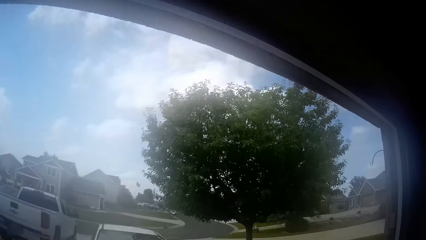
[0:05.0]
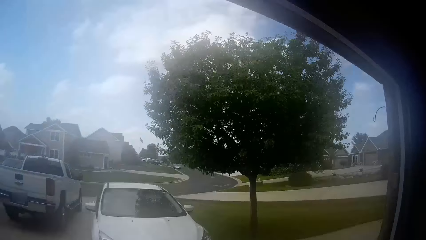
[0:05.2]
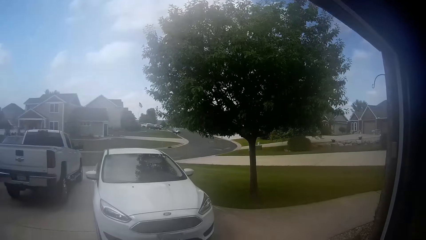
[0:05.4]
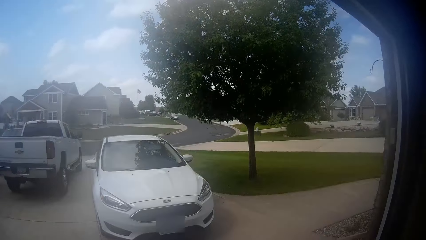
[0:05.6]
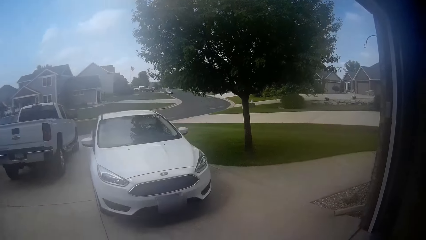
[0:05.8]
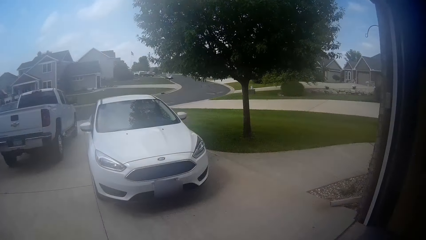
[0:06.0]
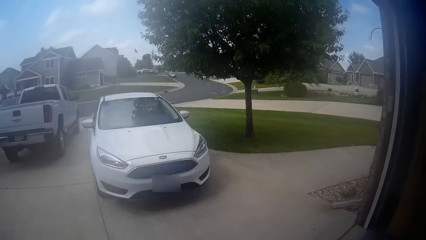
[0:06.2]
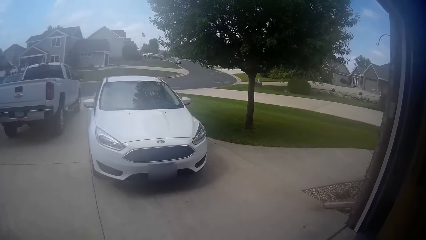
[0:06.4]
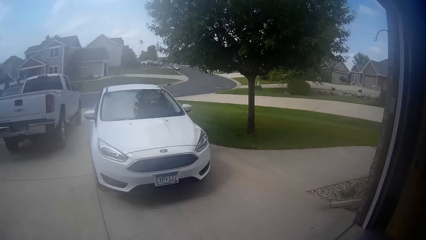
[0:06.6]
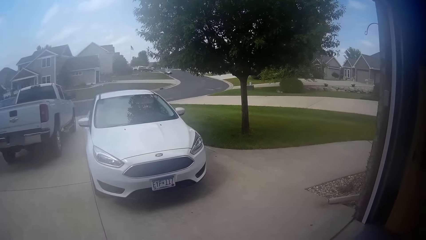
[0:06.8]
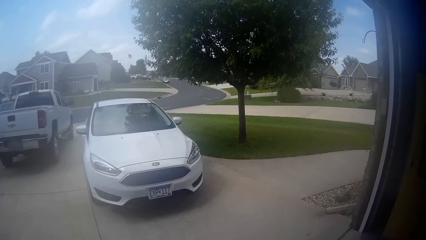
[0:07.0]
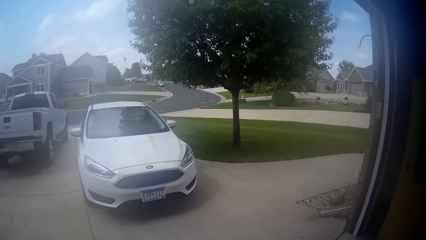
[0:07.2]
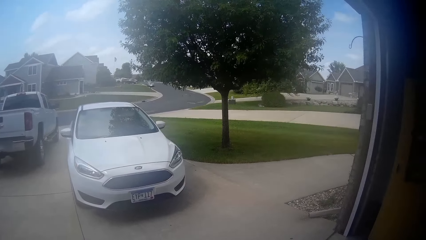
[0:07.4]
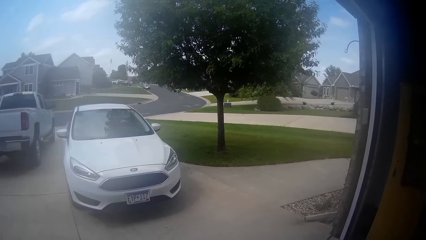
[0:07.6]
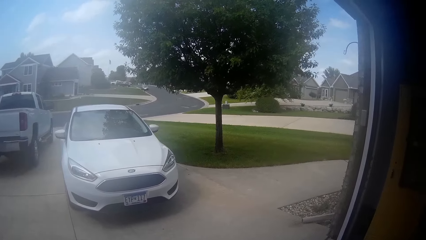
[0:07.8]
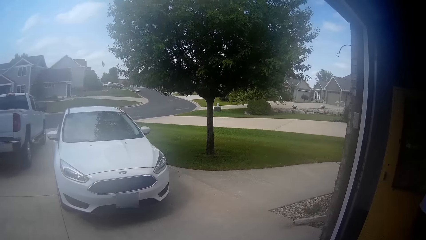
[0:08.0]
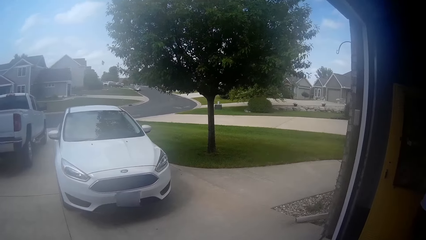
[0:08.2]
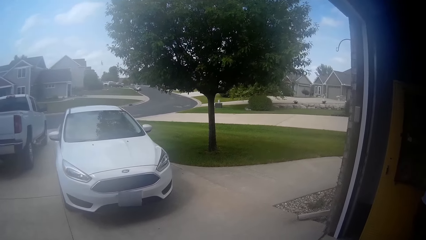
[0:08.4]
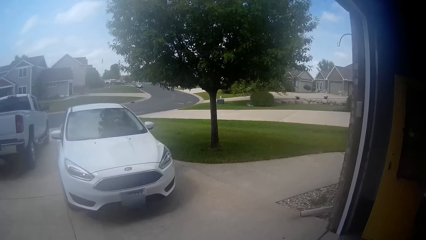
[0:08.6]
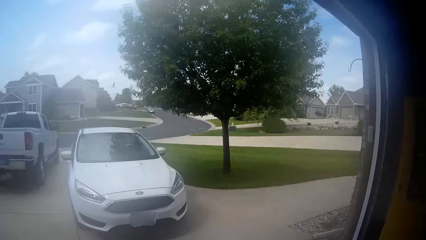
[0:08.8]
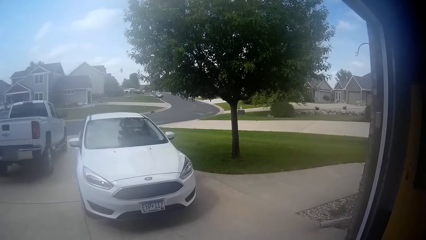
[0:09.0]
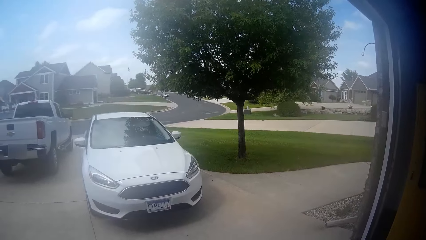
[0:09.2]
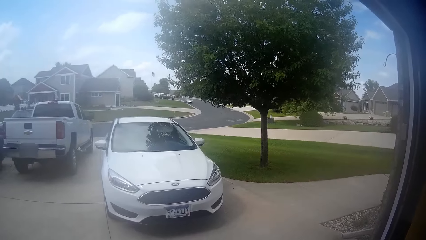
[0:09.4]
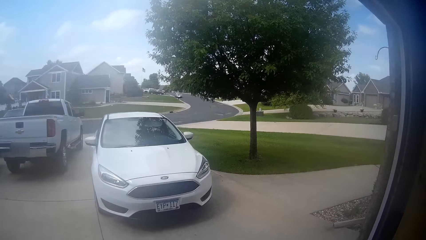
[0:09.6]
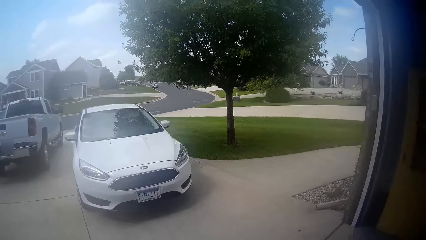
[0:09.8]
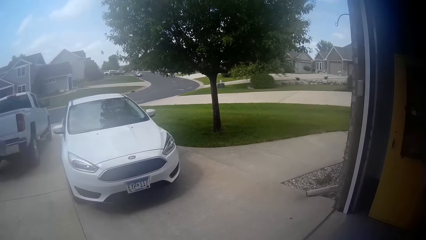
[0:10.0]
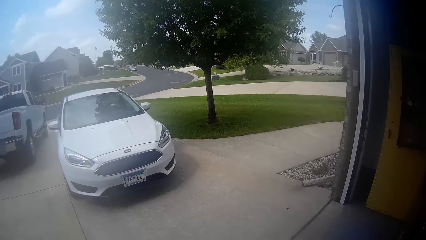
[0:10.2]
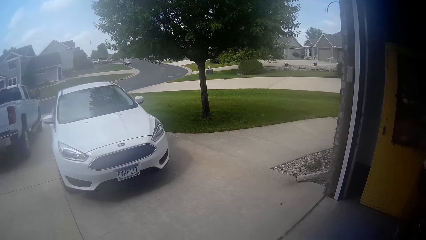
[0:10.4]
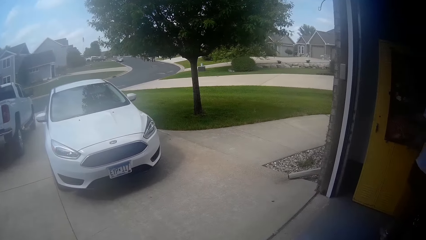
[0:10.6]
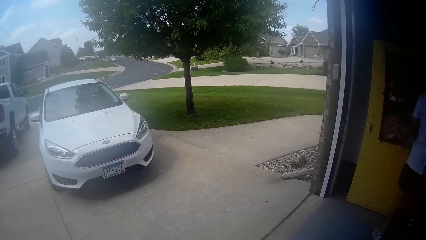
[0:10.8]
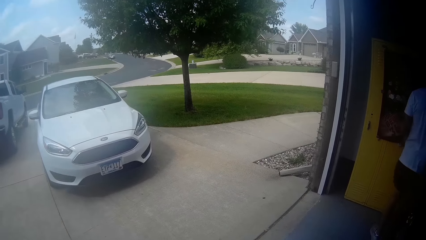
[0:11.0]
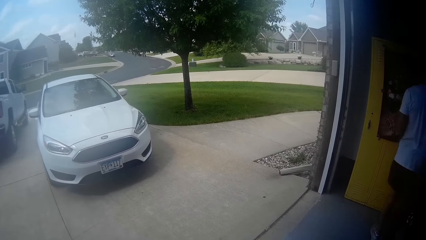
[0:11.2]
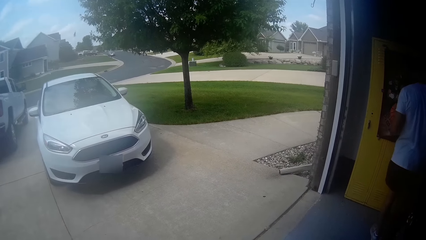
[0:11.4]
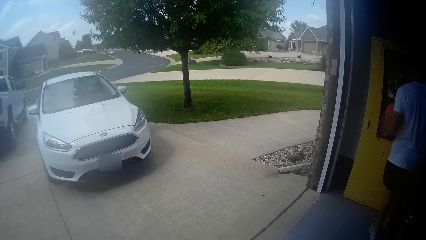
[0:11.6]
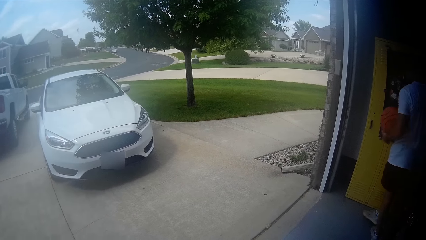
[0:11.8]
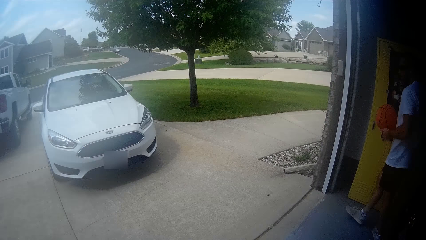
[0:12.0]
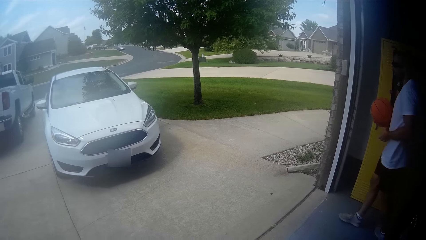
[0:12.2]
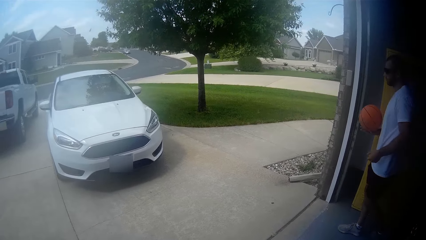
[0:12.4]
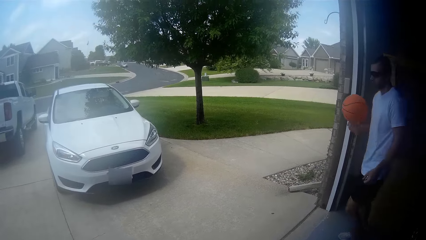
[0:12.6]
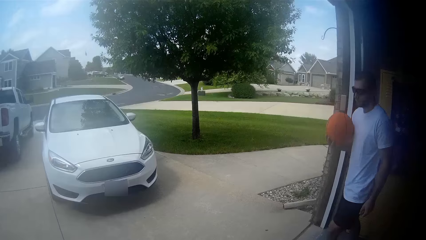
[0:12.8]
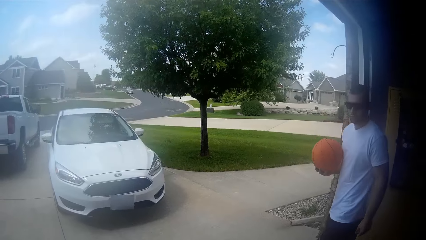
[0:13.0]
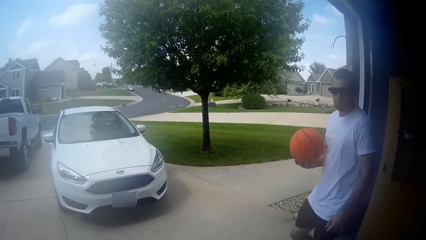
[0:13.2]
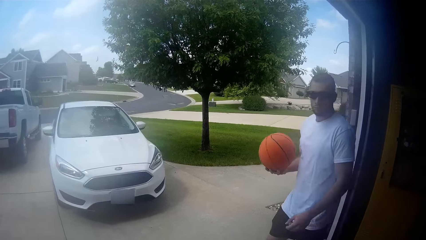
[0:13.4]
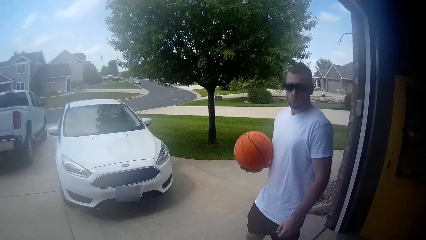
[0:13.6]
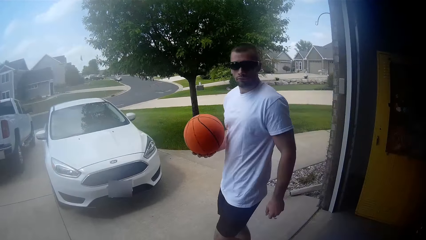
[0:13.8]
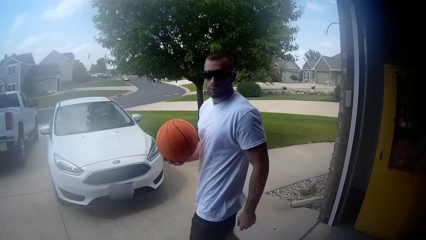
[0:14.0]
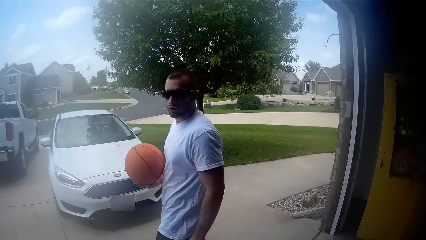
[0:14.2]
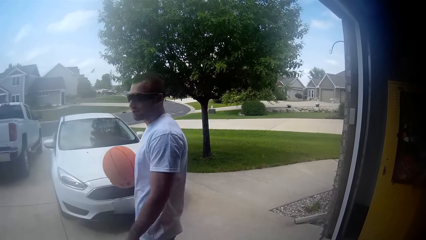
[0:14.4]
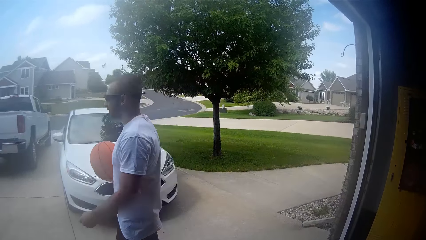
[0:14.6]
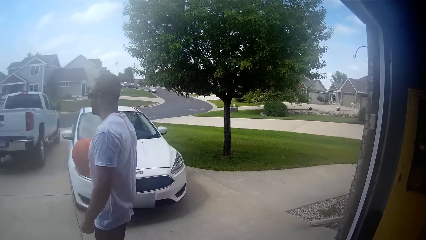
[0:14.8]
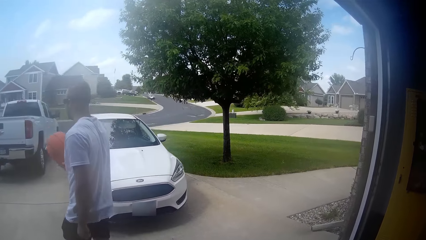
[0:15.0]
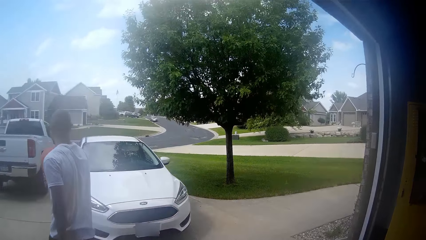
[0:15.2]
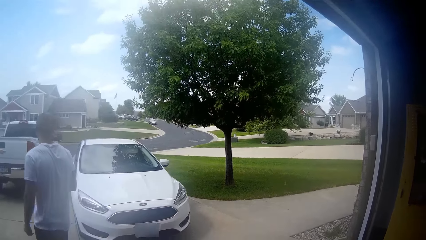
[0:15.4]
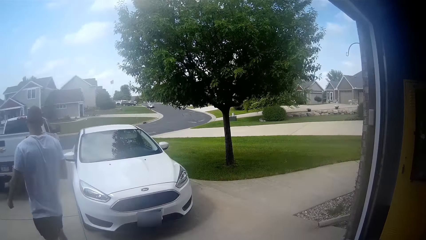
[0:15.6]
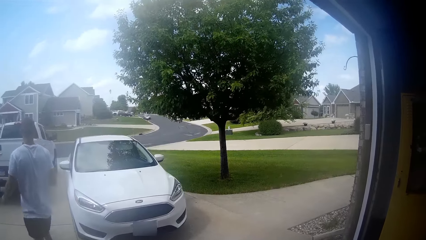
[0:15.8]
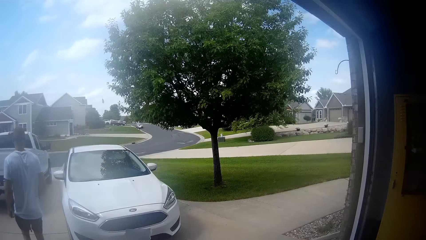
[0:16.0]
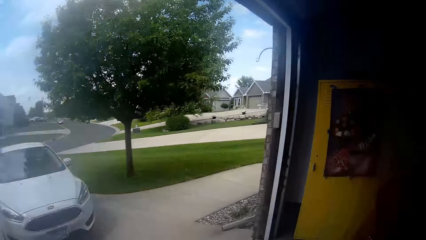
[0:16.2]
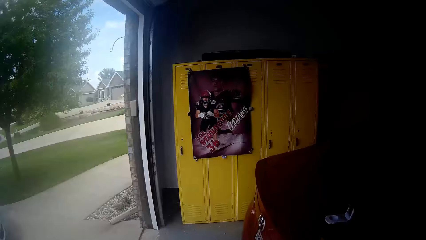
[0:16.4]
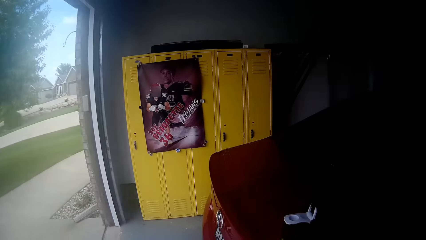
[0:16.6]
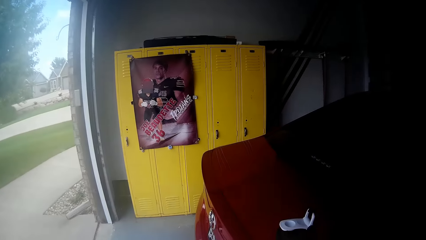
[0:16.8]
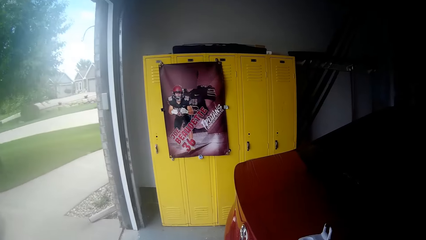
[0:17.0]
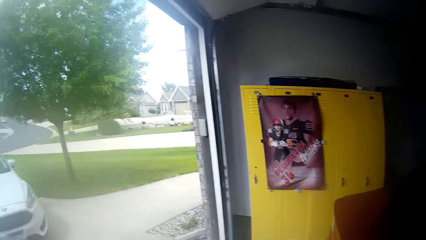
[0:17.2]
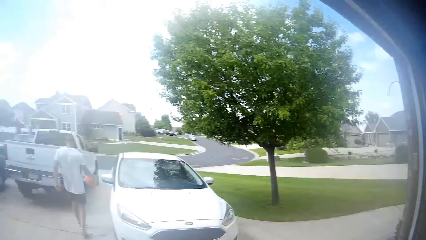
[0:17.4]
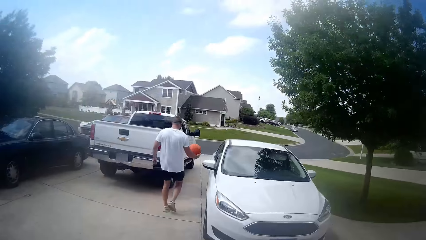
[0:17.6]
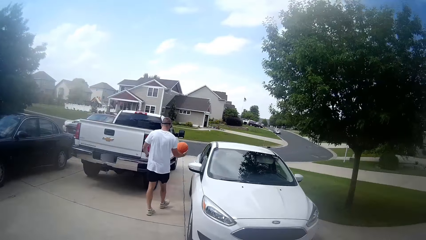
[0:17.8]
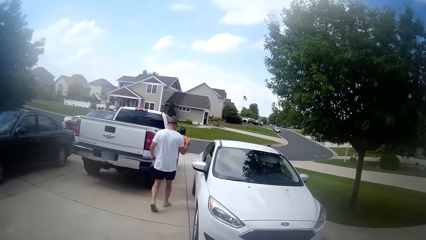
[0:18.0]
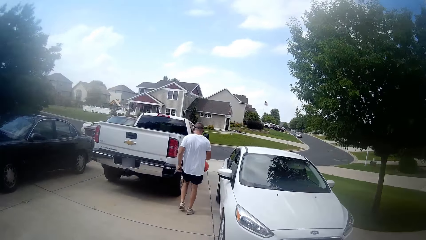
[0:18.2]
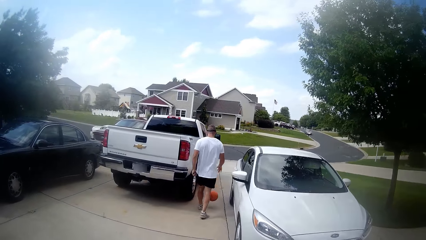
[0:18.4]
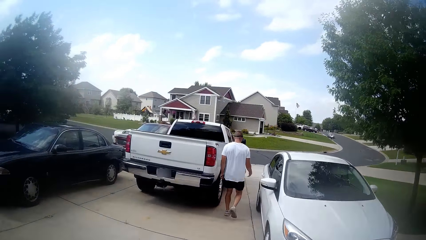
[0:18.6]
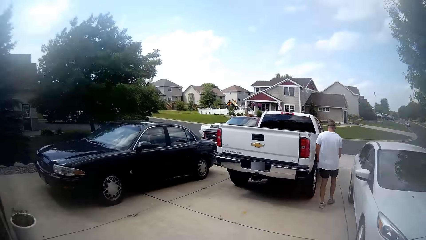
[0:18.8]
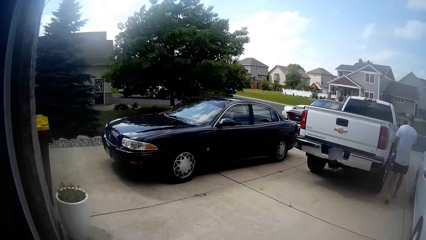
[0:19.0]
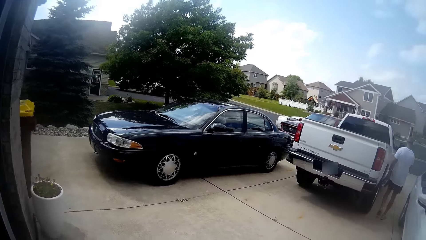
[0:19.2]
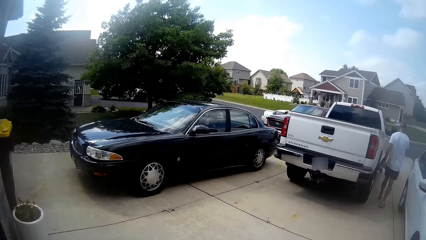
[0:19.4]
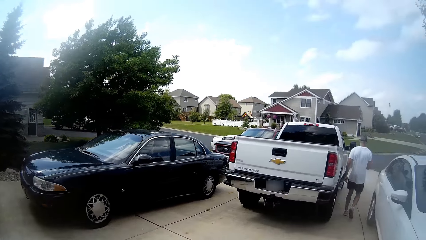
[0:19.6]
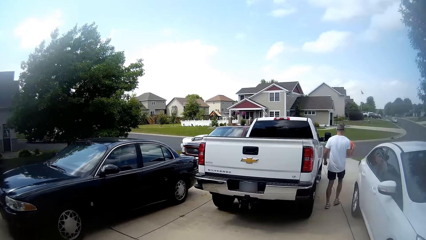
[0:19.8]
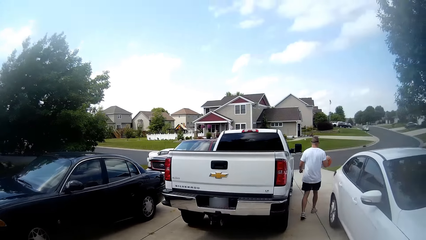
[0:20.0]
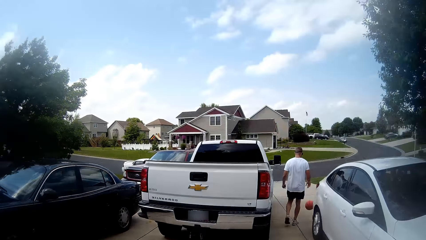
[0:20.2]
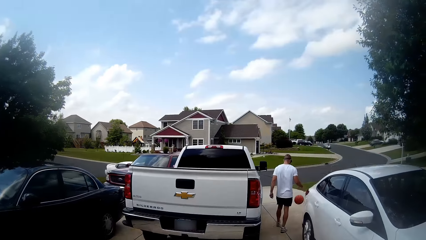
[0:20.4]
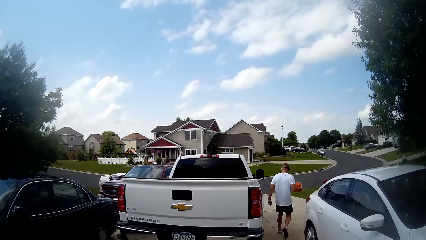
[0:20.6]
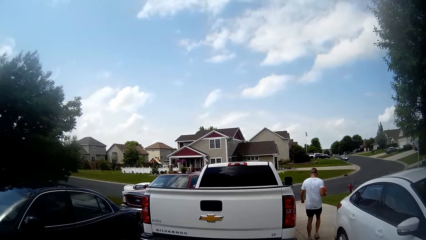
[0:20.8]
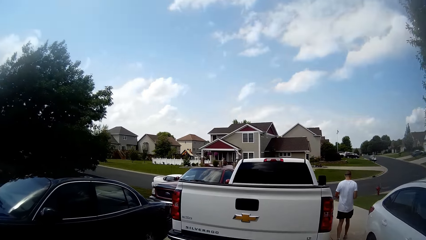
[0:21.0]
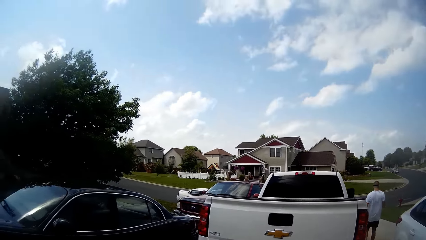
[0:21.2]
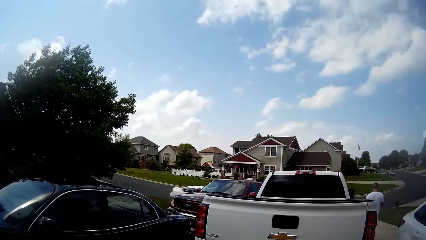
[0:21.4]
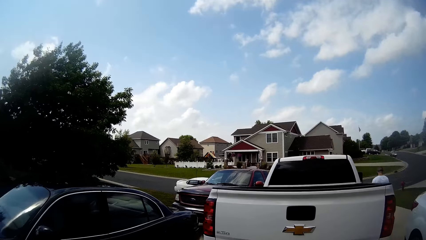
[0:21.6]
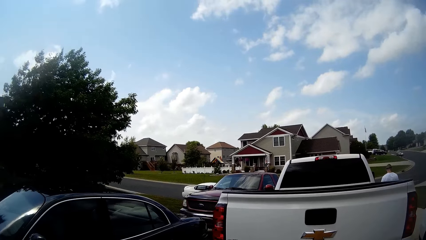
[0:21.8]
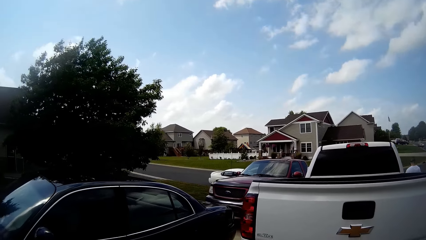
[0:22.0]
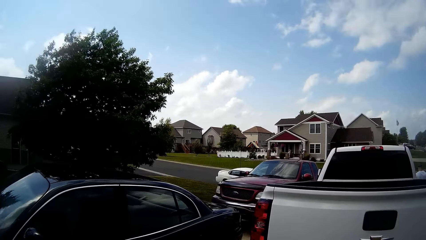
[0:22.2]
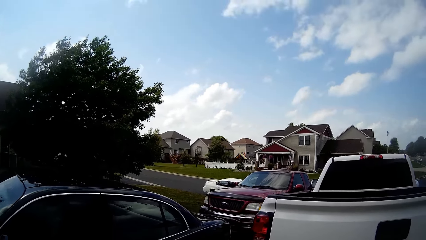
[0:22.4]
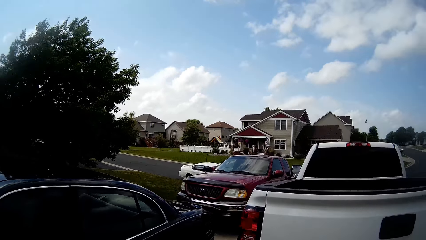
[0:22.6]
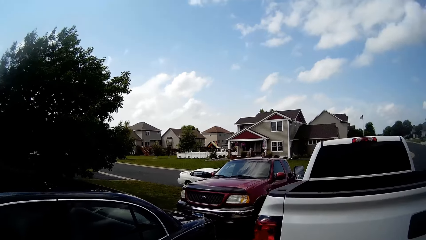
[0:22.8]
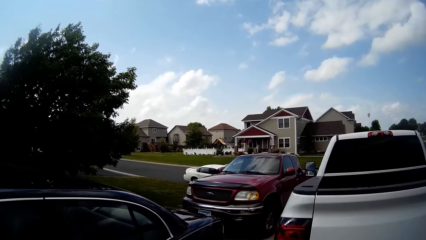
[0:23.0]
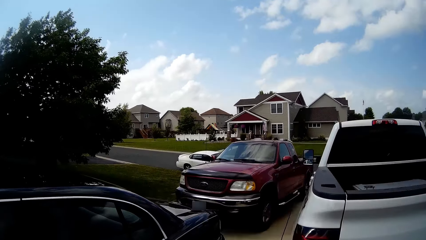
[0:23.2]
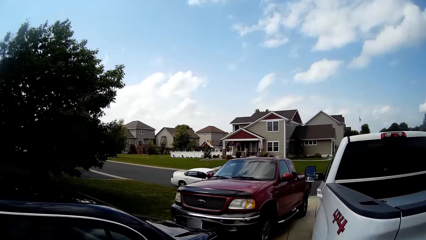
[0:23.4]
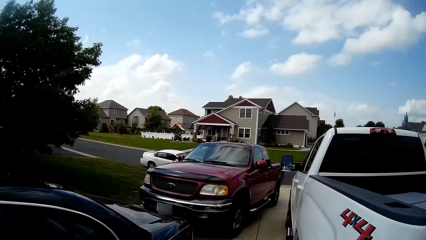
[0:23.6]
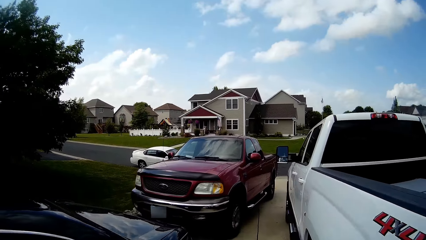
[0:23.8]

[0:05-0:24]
The camera wearer speaks. A man walks with a ball. The man goes outside. The camera wearer looks at the poster. They look around. They speak. The man hits the ball on the ground. The camera wearer walks to the car.
